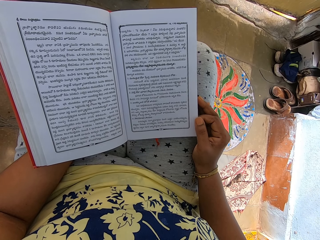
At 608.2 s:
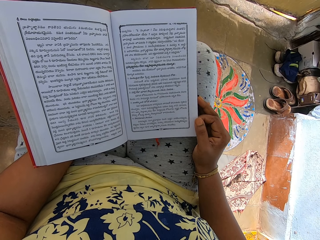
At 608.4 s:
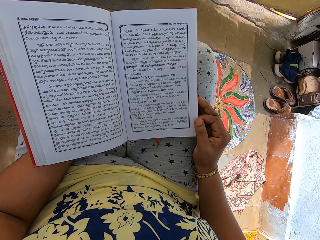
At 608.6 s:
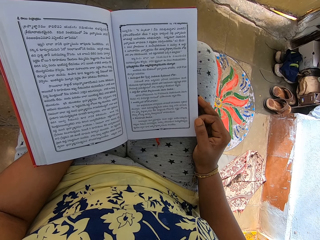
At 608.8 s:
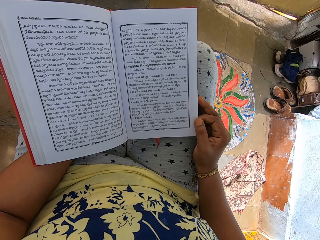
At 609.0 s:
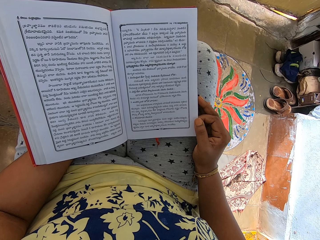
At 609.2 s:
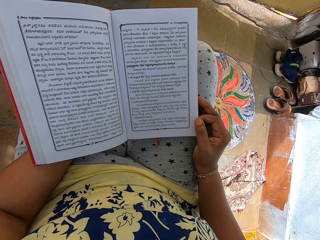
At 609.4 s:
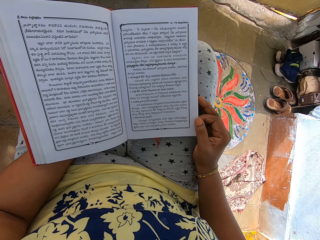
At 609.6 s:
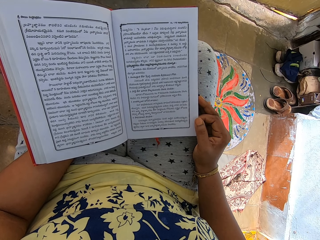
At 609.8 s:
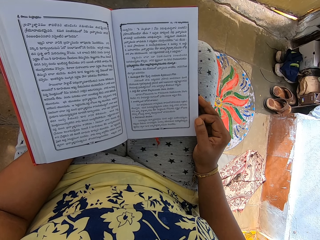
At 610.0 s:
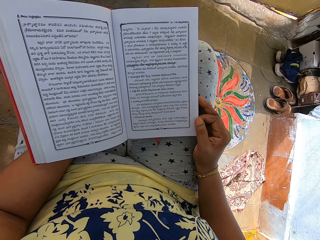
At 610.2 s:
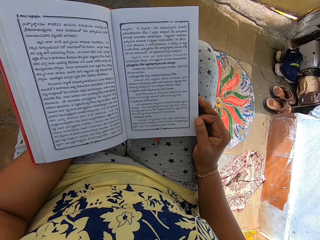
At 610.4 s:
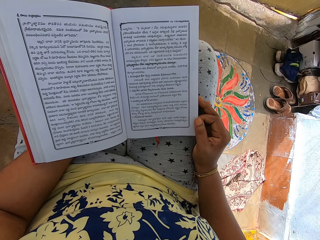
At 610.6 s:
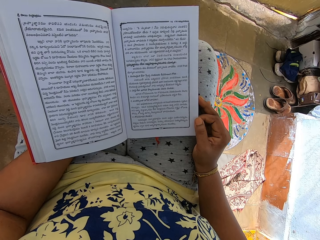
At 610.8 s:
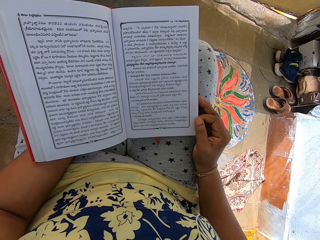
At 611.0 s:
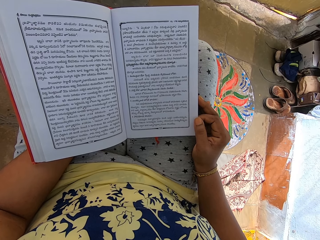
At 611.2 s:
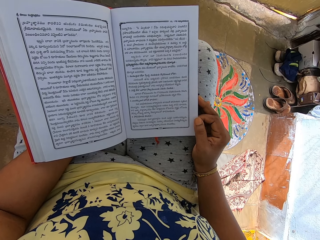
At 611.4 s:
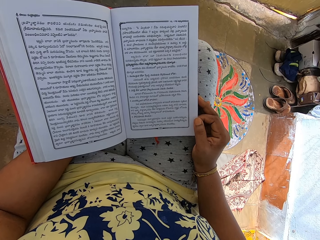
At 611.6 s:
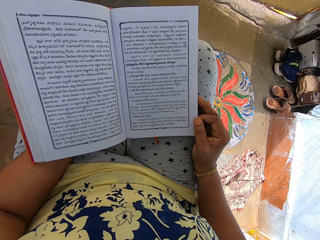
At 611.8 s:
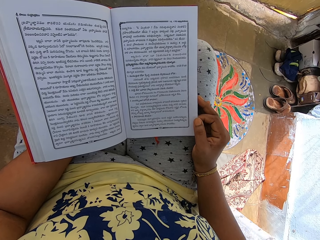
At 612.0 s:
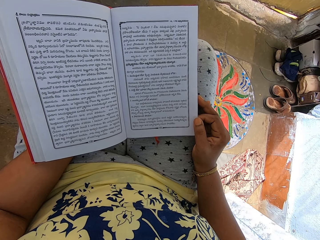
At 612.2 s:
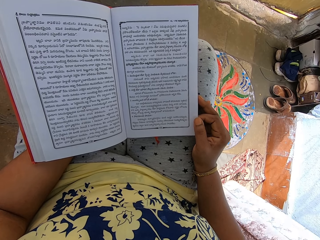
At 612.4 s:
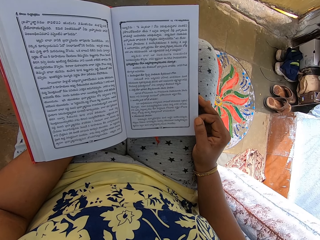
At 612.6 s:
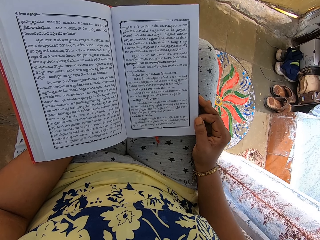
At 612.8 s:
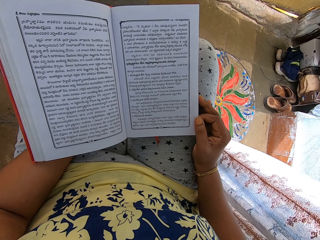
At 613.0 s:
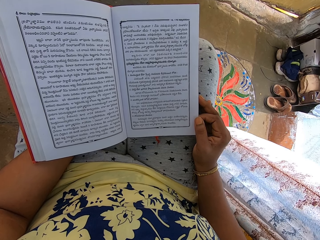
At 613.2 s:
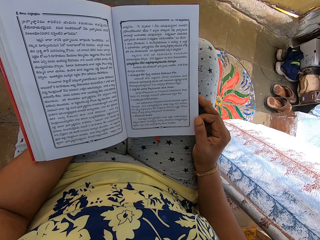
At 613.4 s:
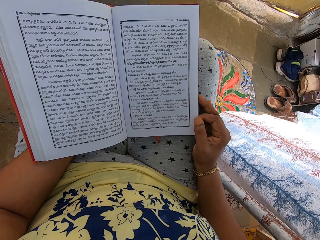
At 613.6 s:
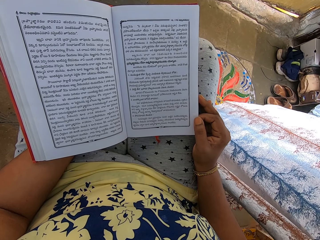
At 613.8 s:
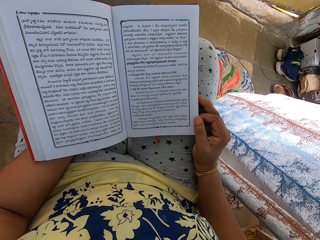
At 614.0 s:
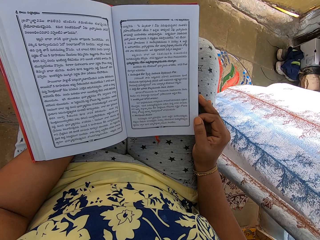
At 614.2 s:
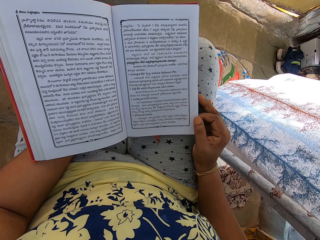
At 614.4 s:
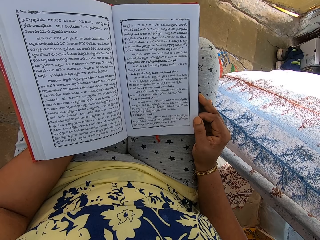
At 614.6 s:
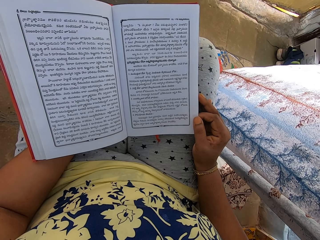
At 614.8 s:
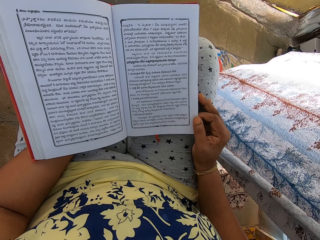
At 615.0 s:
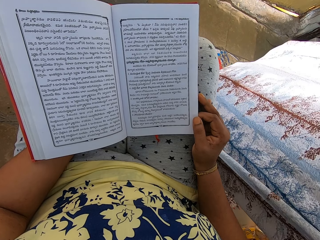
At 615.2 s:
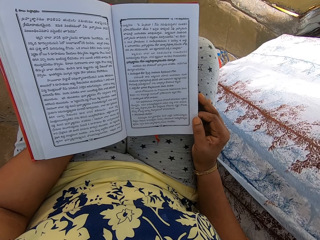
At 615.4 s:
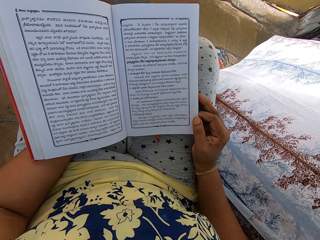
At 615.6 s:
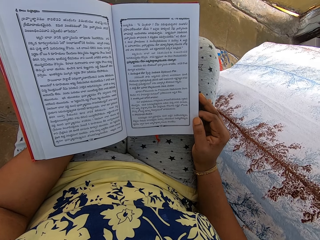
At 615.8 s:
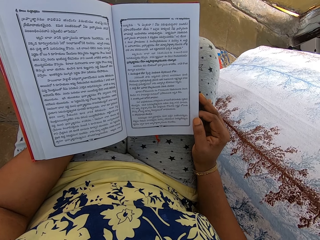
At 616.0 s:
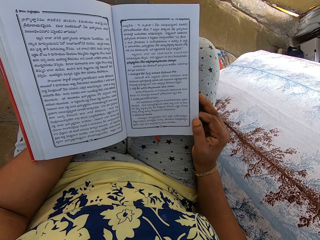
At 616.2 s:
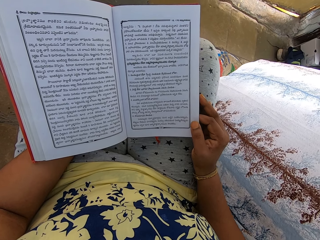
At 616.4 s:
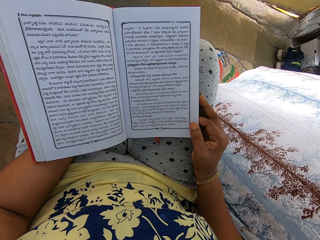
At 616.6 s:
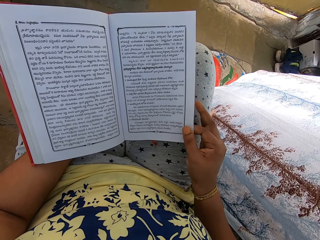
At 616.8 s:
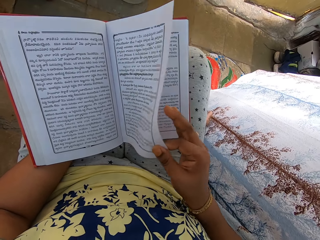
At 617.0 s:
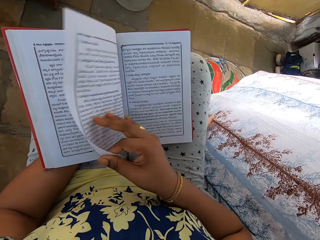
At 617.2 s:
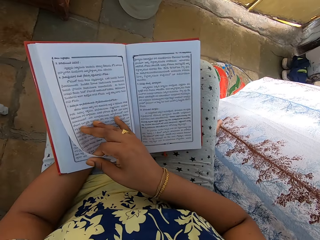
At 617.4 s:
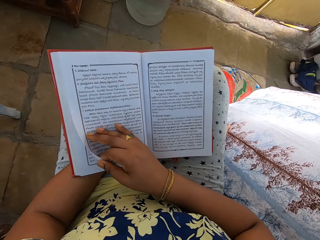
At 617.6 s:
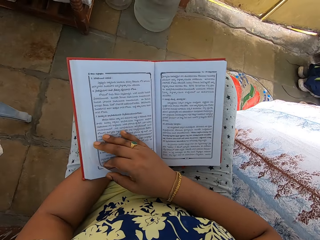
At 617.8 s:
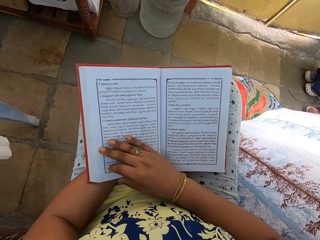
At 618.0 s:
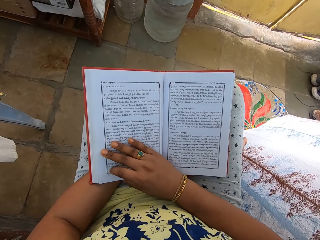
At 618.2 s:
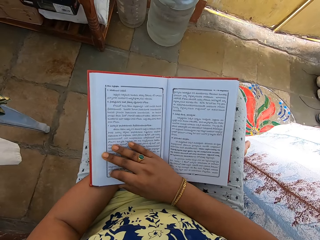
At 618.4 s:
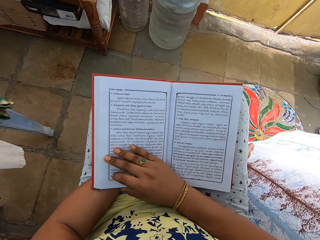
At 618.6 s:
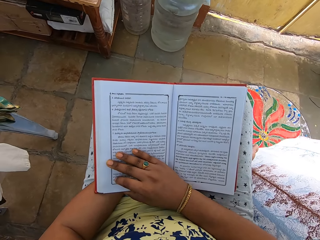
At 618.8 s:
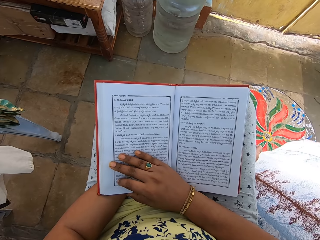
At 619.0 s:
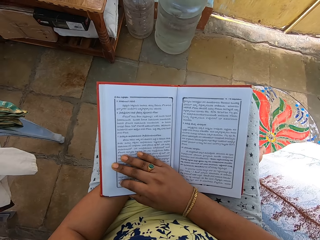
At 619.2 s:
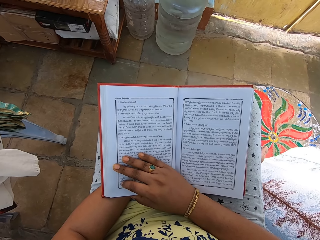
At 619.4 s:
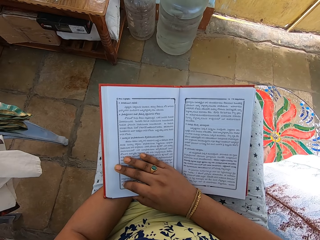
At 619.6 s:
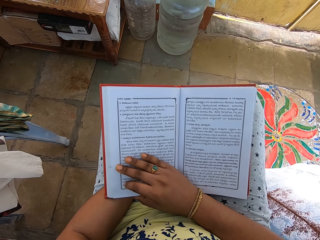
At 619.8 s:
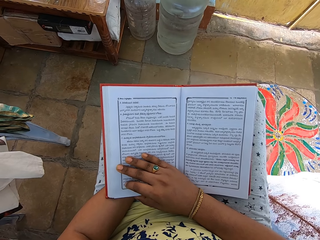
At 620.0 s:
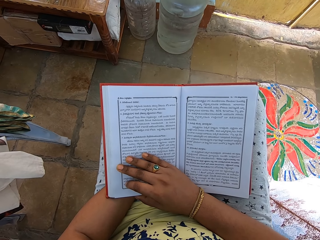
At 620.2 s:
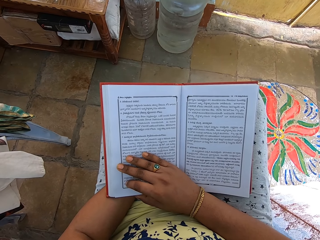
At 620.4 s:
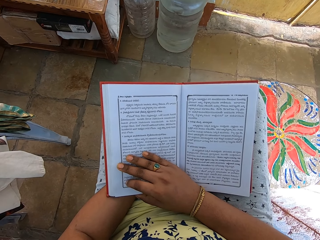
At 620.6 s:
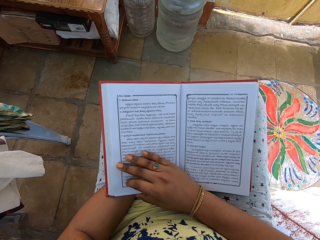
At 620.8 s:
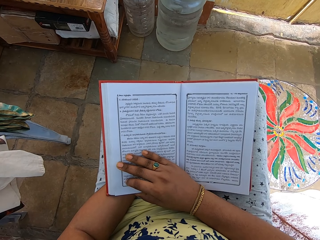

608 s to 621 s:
The camera wearer turns a page in the book with her right hand.

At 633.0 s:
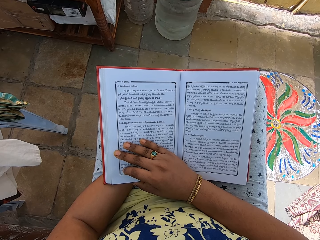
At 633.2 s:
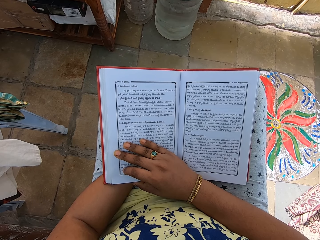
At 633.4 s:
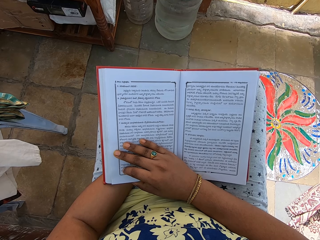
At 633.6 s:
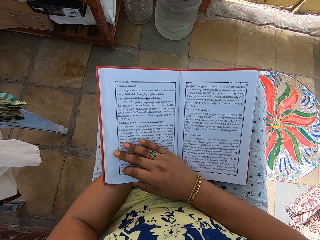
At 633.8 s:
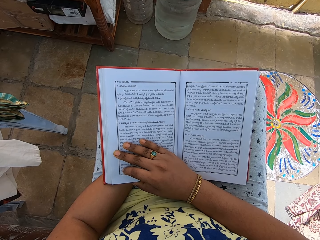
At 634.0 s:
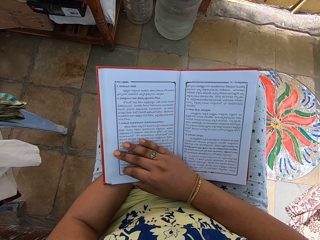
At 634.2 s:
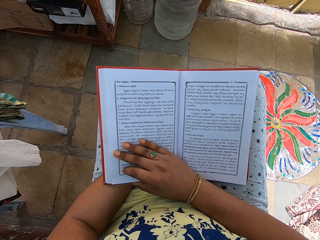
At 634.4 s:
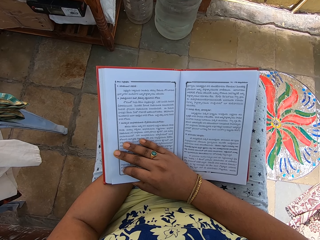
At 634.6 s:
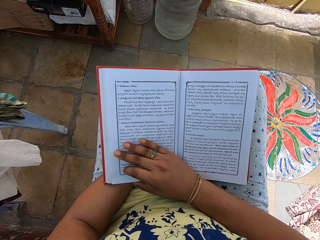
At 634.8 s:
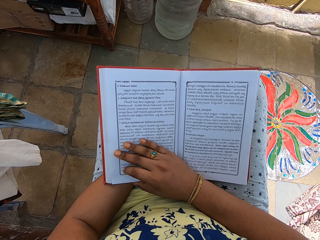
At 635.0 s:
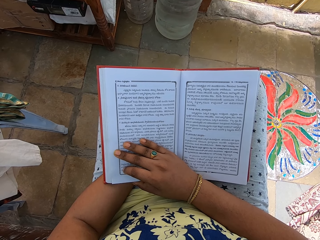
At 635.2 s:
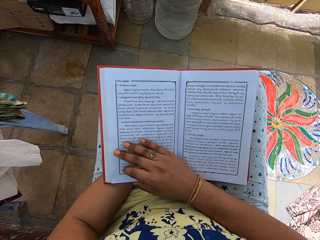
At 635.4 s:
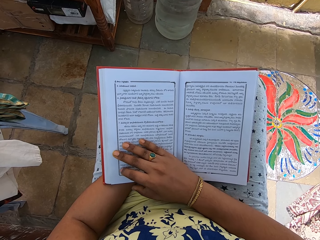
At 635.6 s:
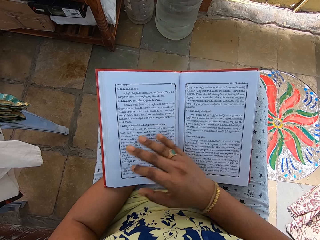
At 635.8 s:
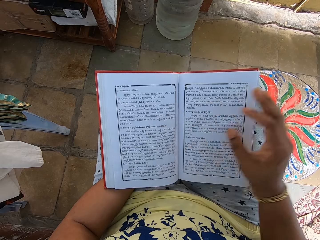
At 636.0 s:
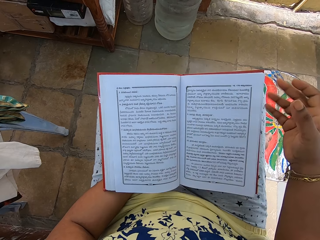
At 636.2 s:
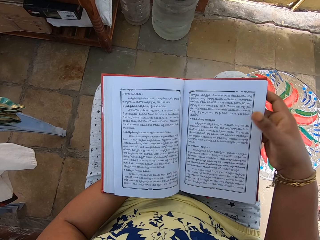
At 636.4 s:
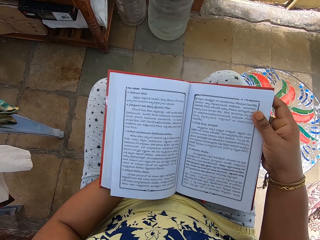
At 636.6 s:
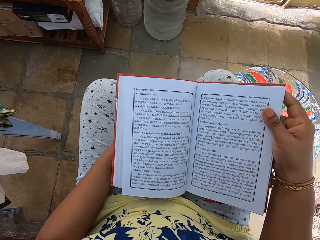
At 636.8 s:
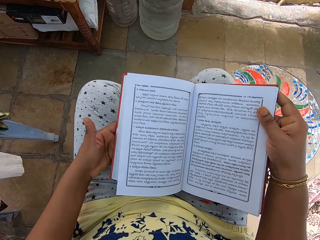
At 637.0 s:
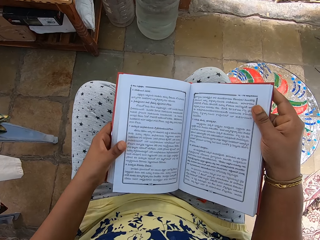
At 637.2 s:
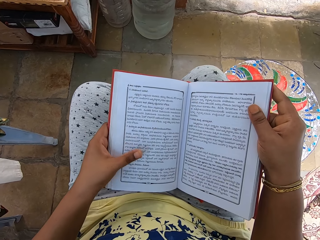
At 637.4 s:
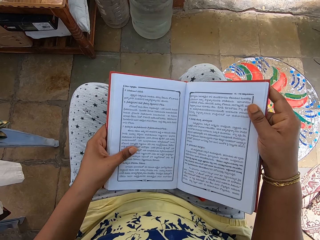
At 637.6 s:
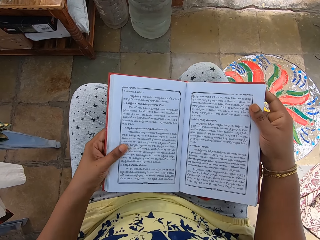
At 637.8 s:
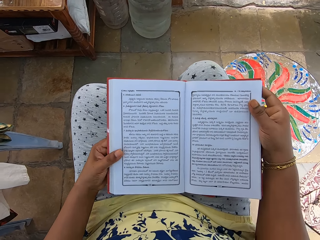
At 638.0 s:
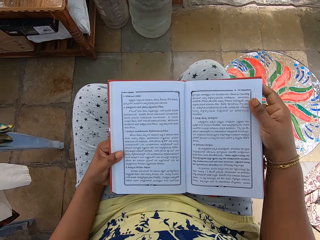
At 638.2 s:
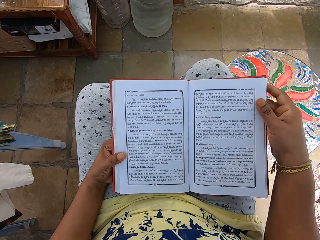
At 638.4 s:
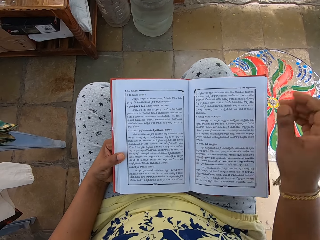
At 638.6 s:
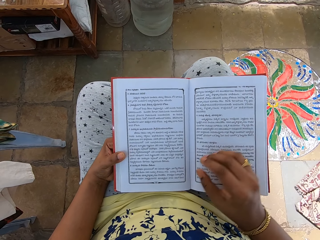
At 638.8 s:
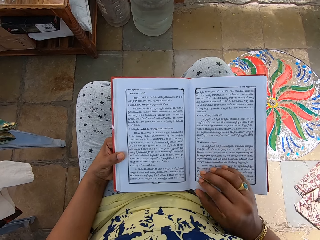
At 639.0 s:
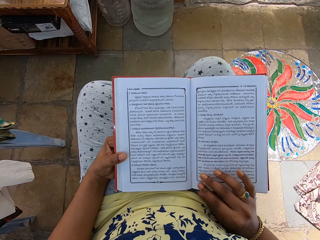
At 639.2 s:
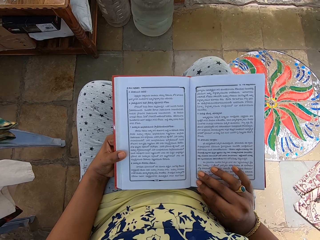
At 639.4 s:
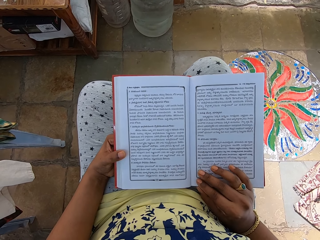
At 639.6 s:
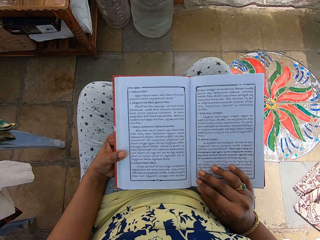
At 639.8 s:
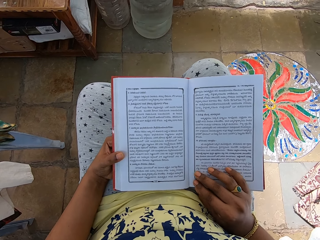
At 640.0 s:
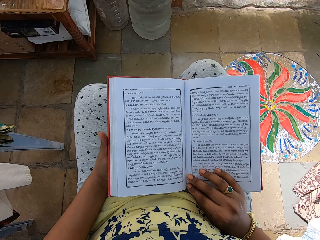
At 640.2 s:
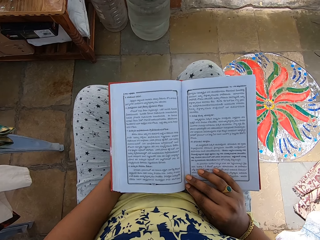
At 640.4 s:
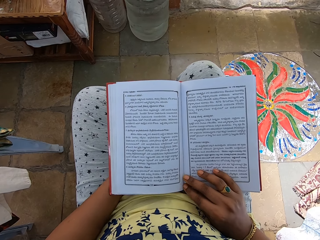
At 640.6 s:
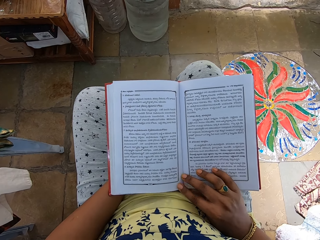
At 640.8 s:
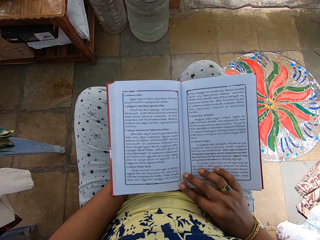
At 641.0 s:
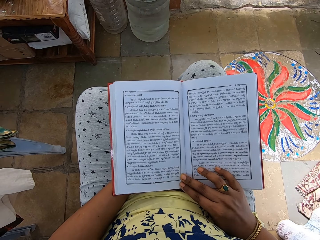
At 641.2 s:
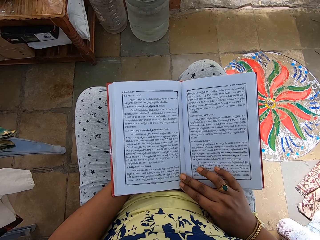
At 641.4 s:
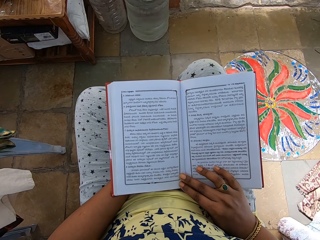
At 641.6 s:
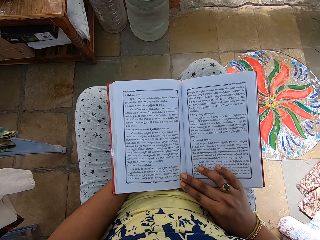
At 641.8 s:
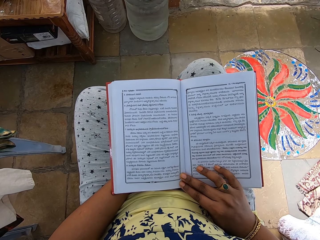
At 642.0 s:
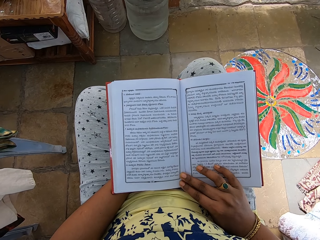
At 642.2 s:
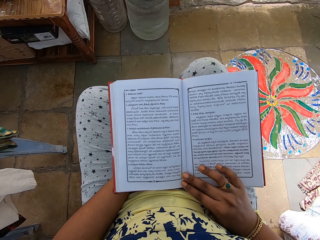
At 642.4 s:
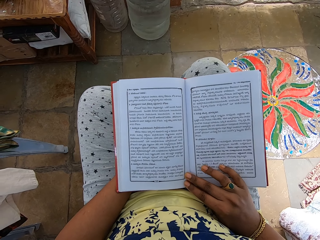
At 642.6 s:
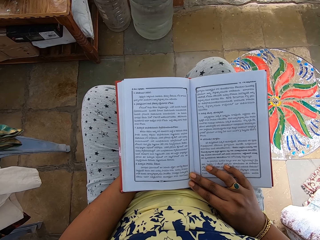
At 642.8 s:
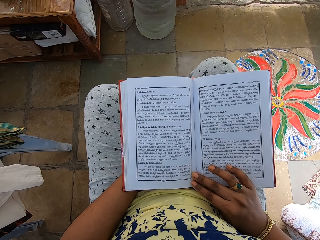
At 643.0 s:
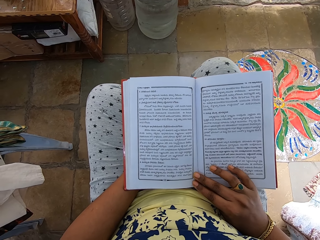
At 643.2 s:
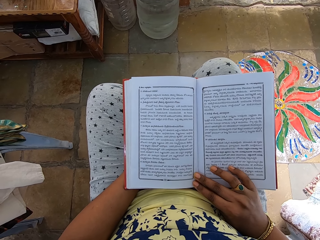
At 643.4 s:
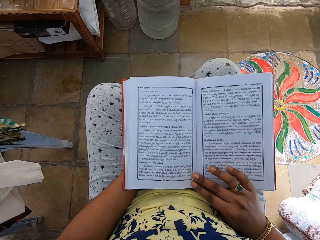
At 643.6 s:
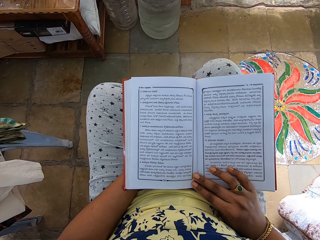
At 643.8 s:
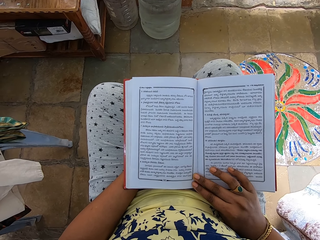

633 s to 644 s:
The camera wearer adjusts the book on her lap with both hands. She places her right hand on the book on her lap. She adjusts her left hand on the book on her lap. She reads the book.
